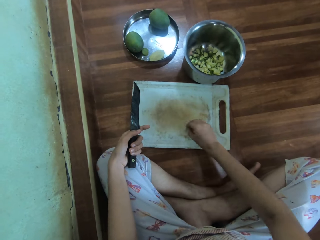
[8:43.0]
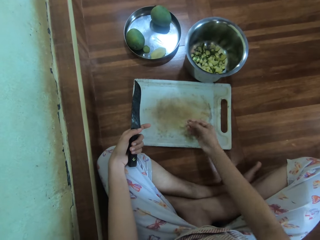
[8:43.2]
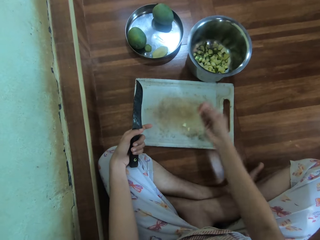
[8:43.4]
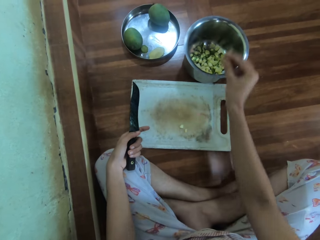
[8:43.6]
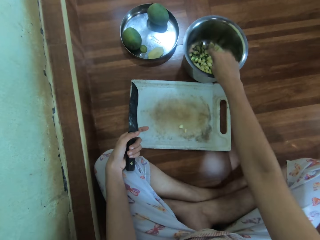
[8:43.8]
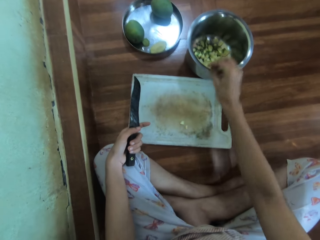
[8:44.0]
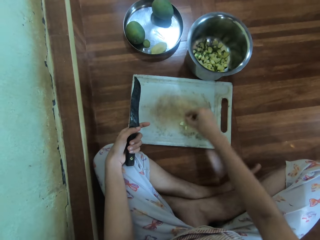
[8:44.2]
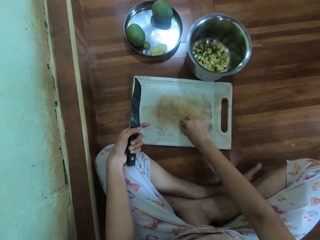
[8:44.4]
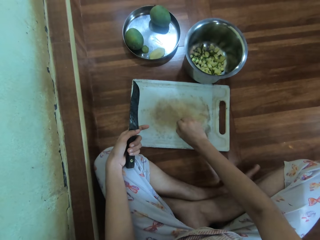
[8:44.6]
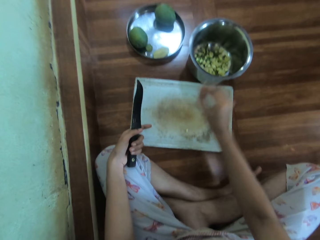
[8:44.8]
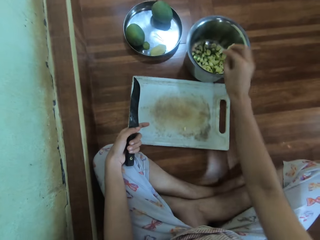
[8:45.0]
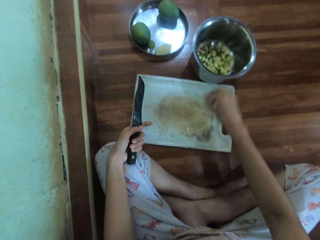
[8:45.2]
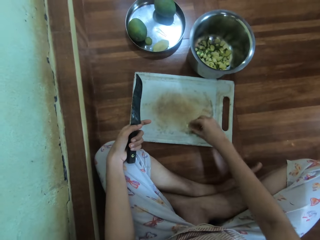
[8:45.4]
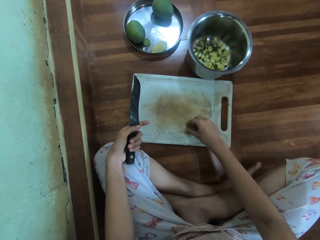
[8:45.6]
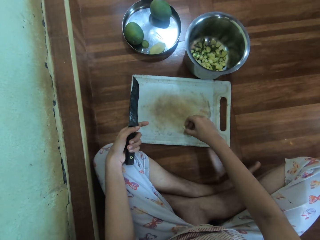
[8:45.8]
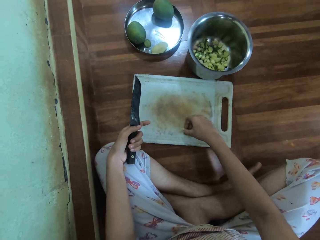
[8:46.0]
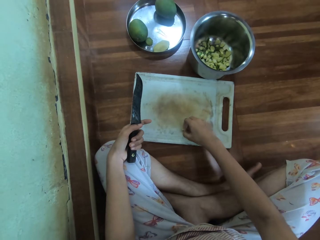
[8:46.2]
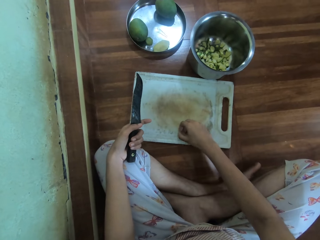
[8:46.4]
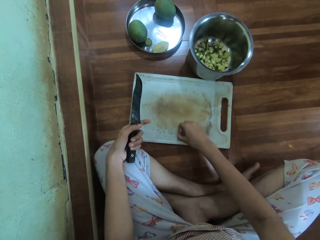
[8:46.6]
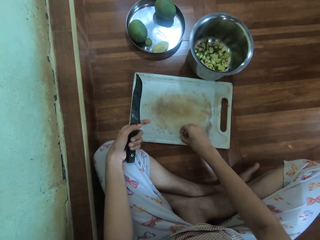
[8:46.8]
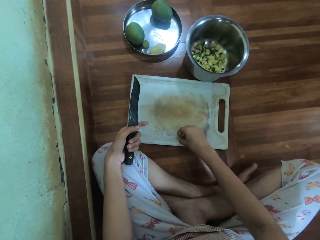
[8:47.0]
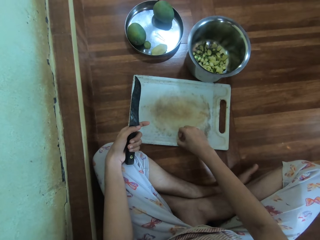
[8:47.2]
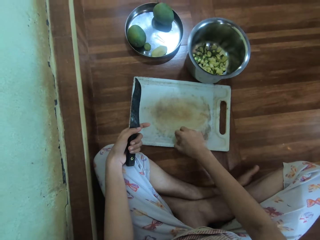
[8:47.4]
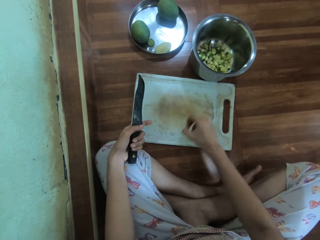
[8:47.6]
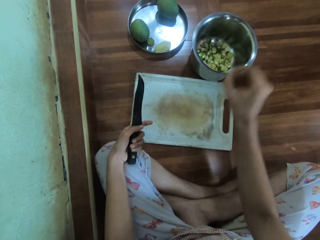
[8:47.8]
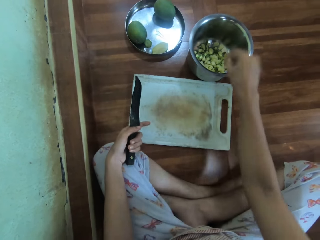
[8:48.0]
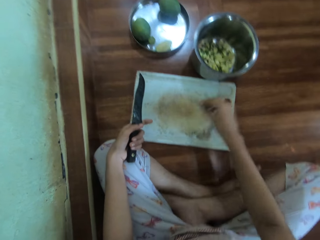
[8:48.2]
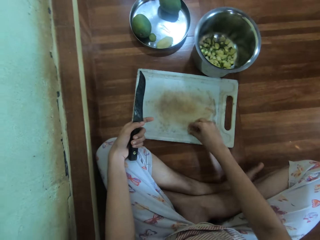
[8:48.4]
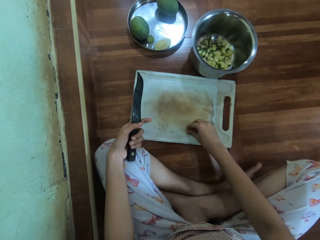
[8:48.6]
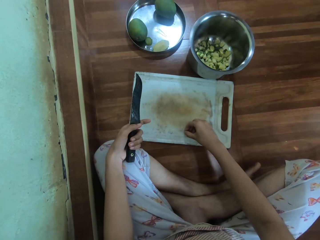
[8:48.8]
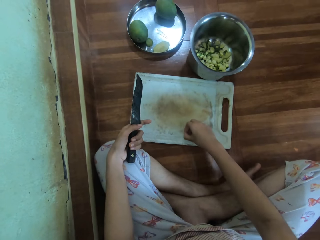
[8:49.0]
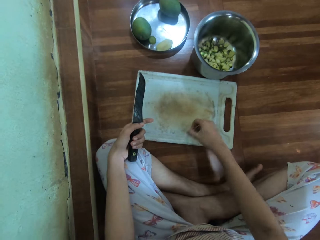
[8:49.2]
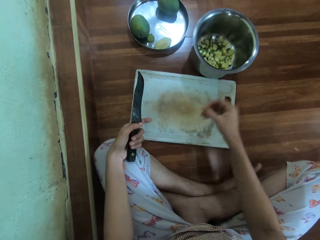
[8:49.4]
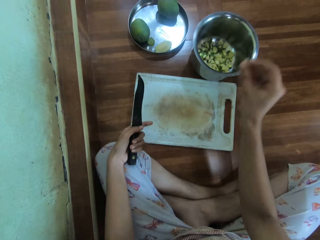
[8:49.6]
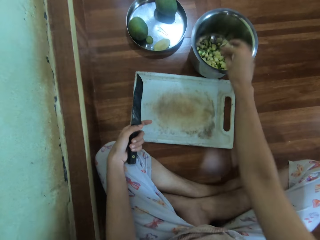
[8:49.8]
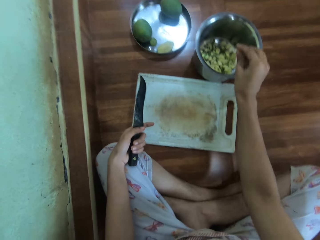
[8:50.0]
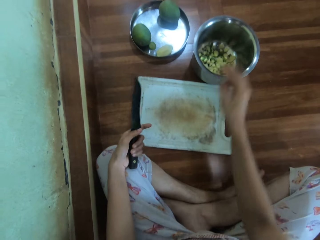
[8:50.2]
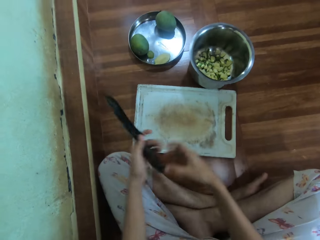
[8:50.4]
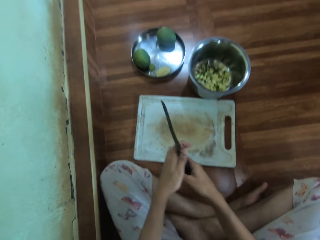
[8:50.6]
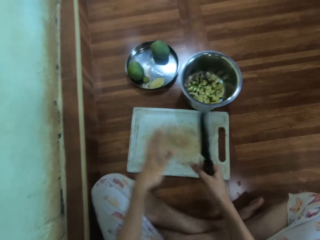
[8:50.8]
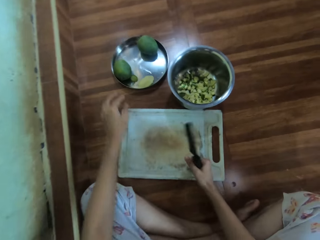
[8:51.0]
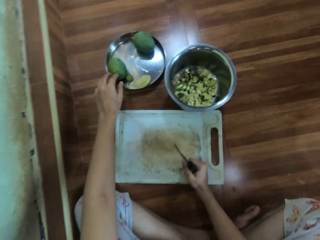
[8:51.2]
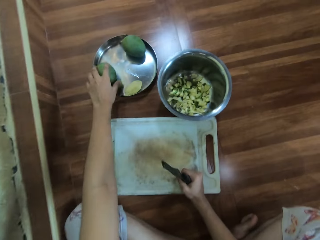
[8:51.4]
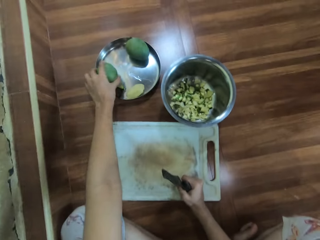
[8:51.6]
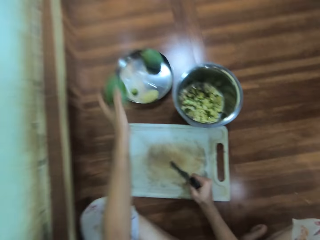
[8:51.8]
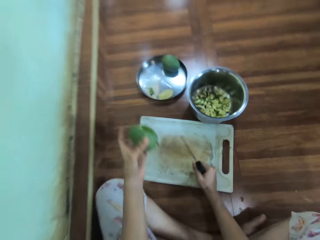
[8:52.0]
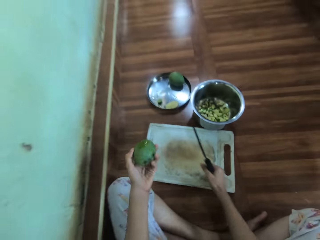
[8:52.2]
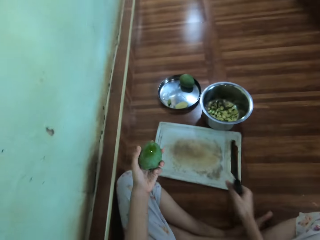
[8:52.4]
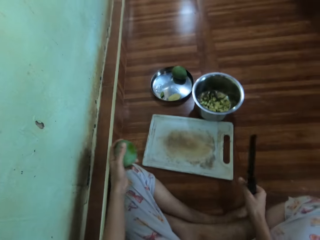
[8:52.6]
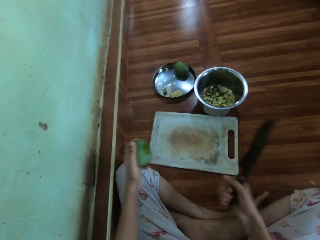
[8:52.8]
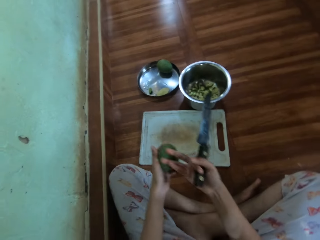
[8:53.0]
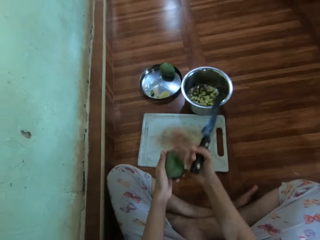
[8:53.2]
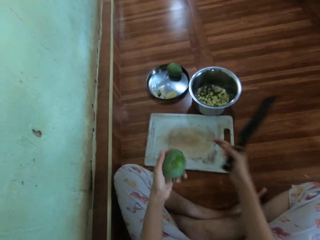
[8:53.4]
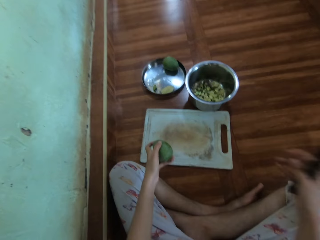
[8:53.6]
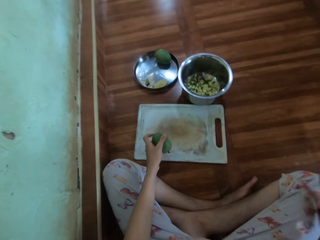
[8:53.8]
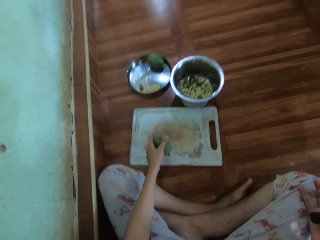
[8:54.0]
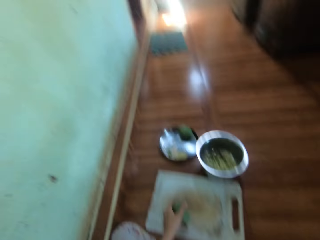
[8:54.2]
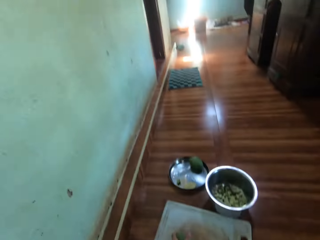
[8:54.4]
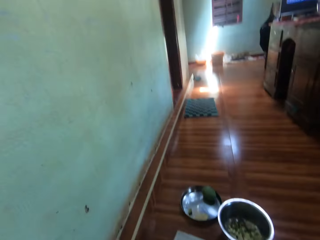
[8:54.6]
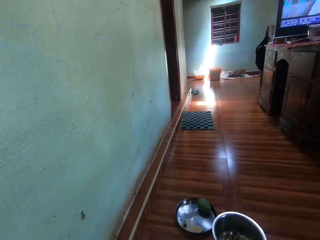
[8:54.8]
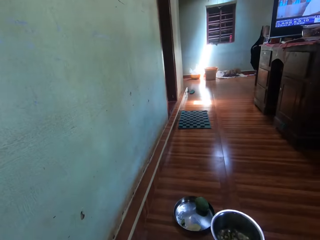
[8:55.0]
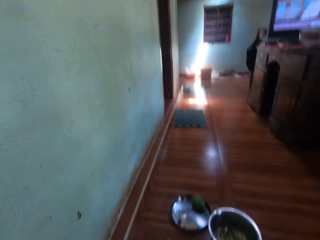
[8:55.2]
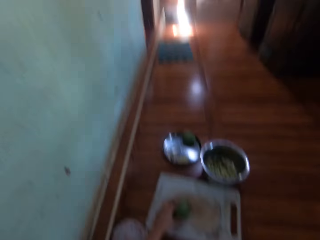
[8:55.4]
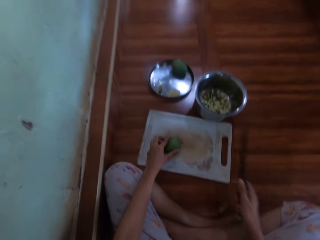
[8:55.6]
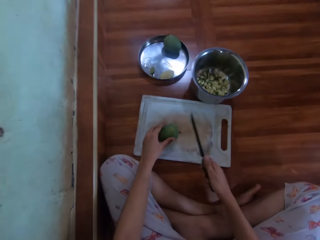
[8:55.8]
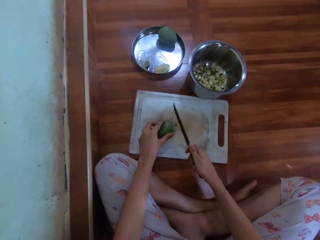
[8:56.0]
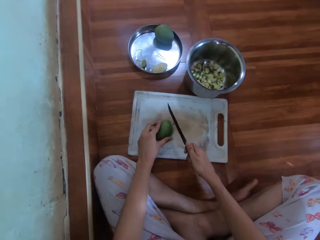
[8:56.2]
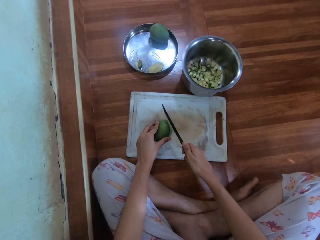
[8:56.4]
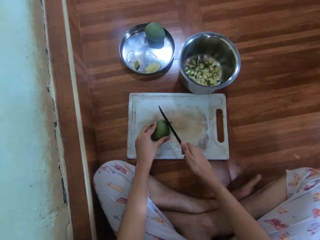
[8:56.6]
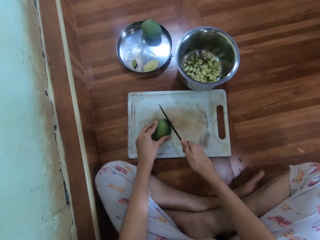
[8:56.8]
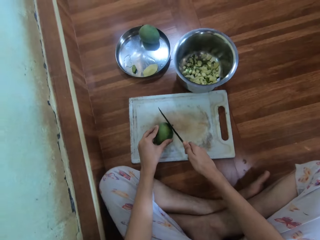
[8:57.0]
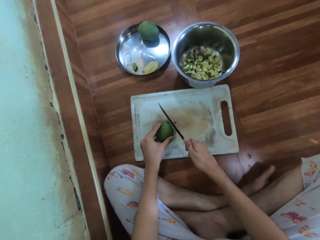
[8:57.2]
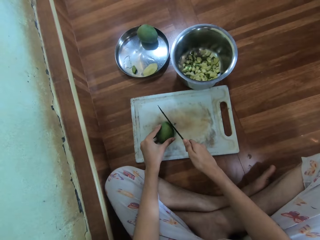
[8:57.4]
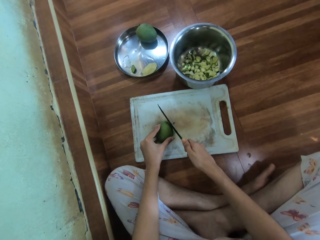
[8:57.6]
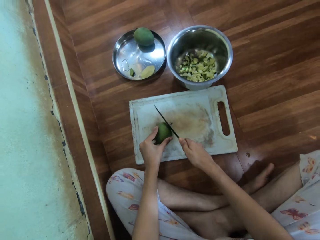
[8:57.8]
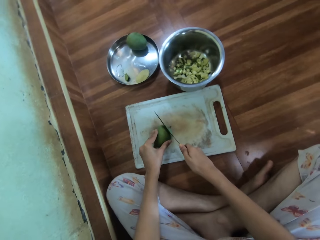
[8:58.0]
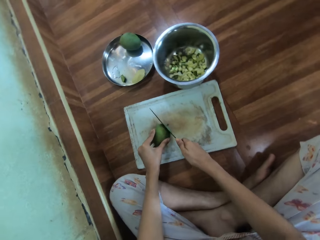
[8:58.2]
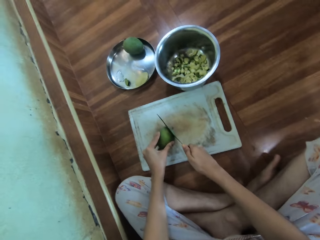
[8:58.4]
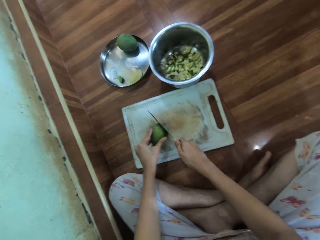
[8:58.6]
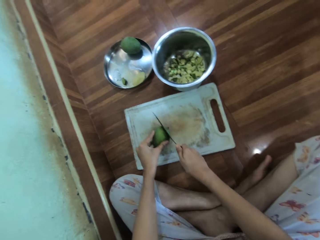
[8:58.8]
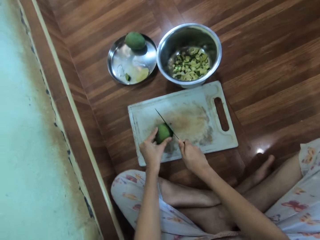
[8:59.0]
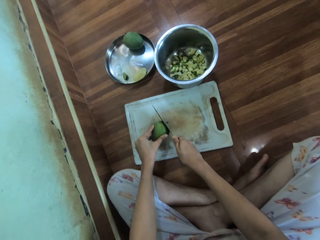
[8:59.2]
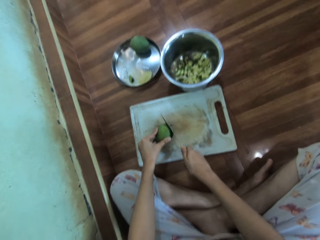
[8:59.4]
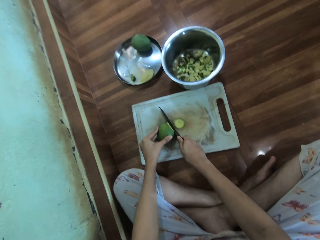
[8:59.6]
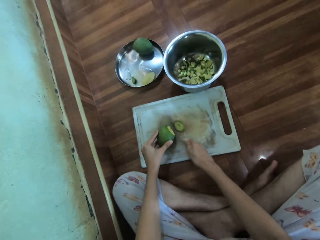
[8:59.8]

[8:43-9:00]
The camera wearer places the mango pieces in the cooking pot. They pick the mango piece on the chopping board and place the mango piece in the cooking pot. They pick the mango piece on the chopping board and place the mango piece in the cooking pot. They pick a tiny mango piece and throw the tiny mango piece in the cooking pot. They hold the knife with the right hand. They place the hand on the chopping board. They pick the mango. They talk in the room. They rub the mango. They look around the room. They slice the mango with the knife.

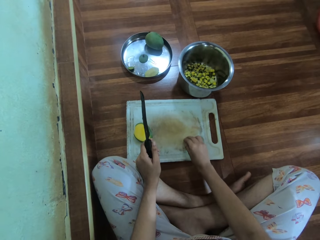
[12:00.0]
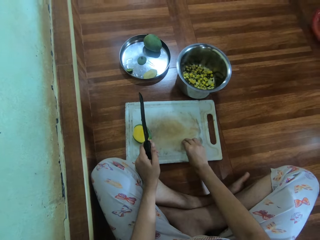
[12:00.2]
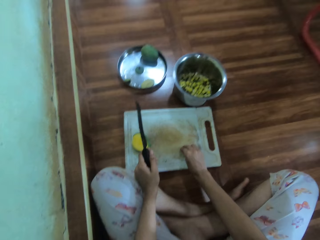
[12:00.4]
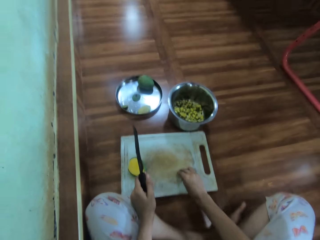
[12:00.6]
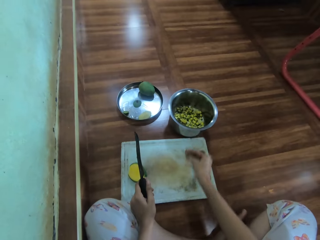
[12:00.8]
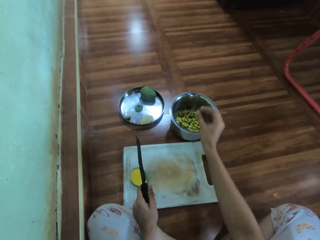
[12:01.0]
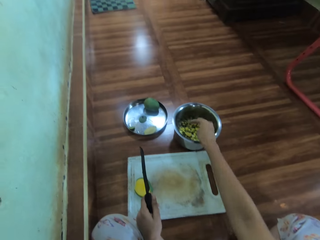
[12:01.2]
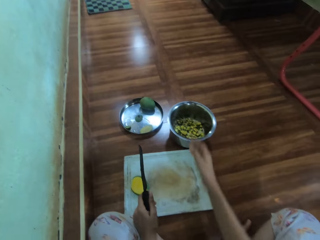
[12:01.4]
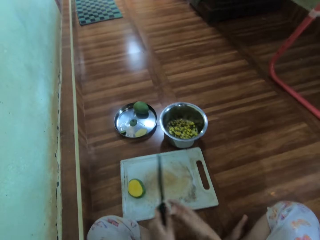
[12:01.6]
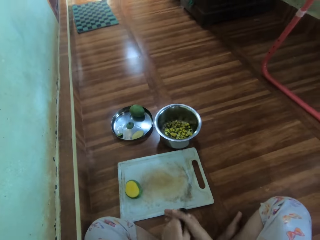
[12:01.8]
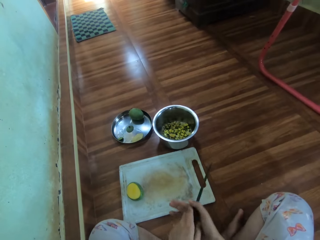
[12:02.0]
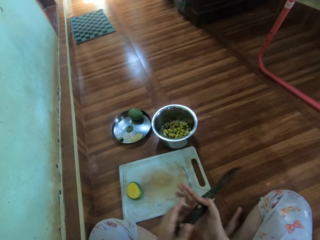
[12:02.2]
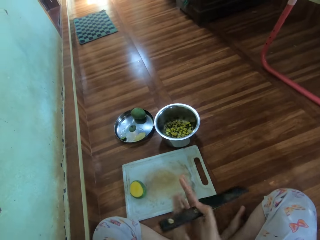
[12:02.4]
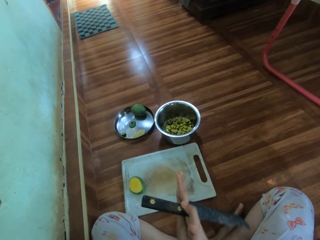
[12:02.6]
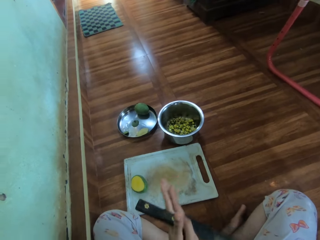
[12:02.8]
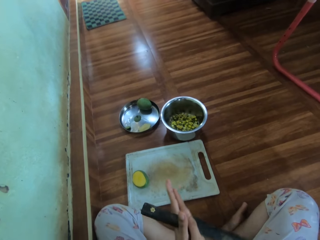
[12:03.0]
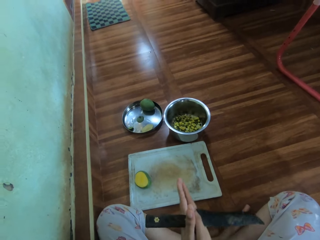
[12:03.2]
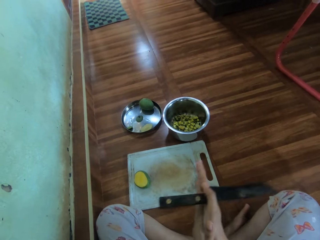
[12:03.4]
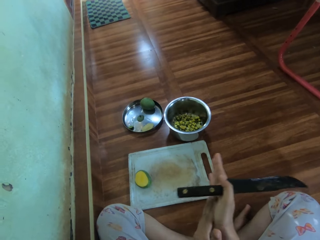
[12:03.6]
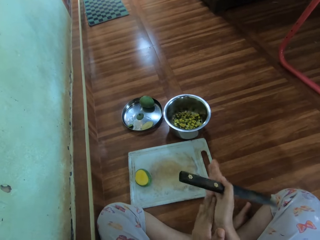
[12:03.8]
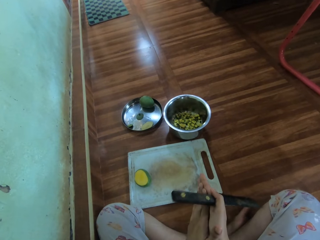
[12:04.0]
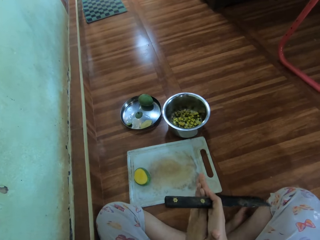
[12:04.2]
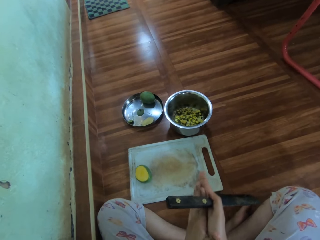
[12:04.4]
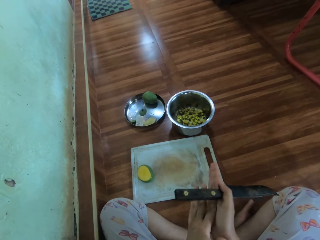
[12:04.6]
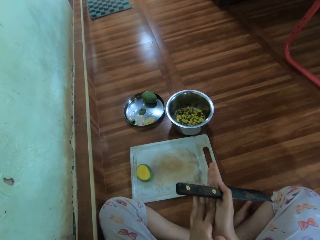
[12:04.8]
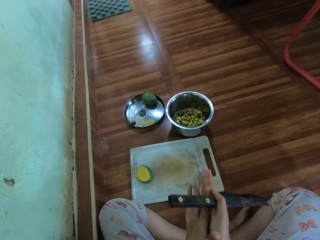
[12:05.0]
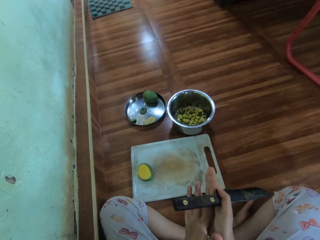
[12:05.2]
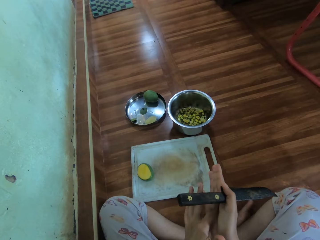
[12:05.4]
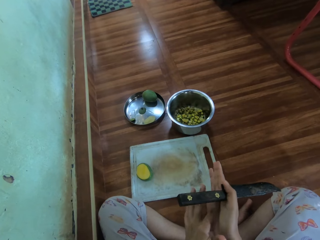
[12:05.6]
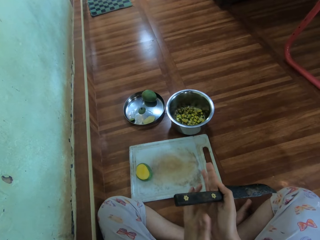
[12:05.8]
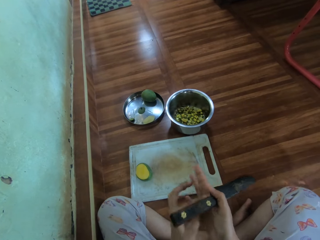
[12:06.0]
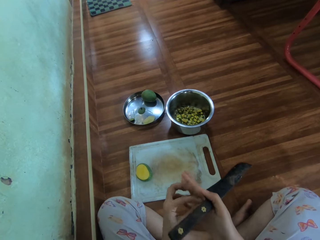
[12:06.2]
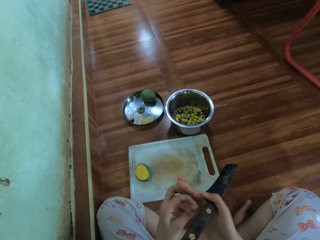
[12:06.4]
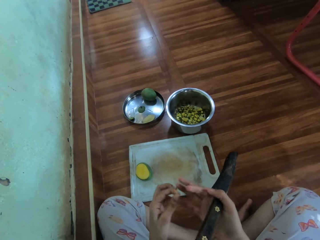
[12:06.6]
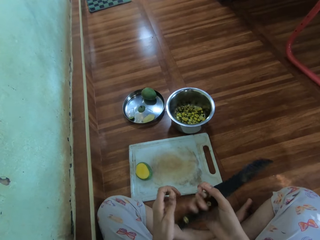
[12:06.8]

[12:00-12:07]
The camera wearer puts the pieces of mango on the cooking pot. She rubs her hands together.
